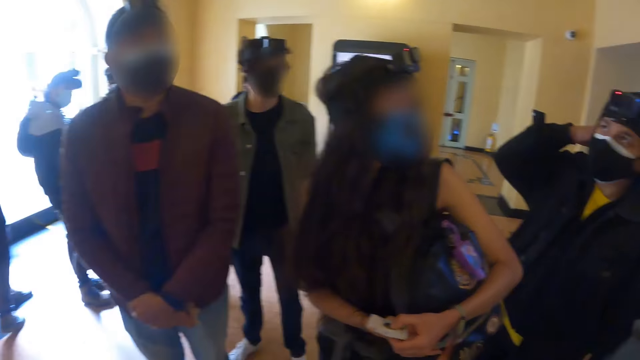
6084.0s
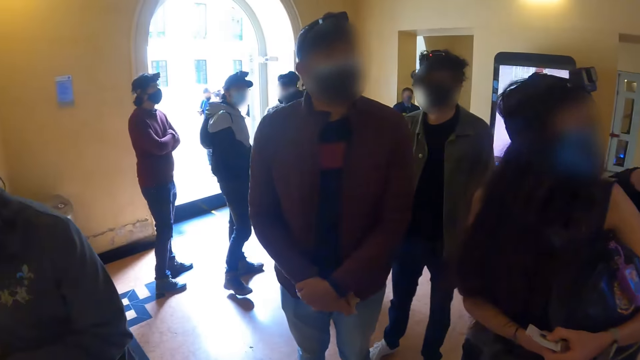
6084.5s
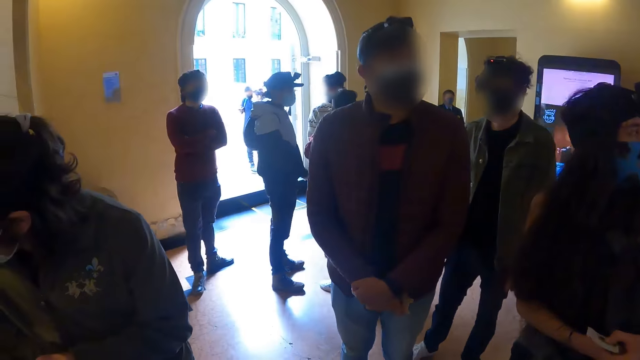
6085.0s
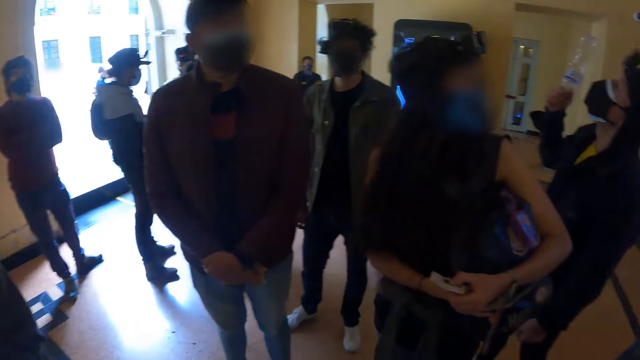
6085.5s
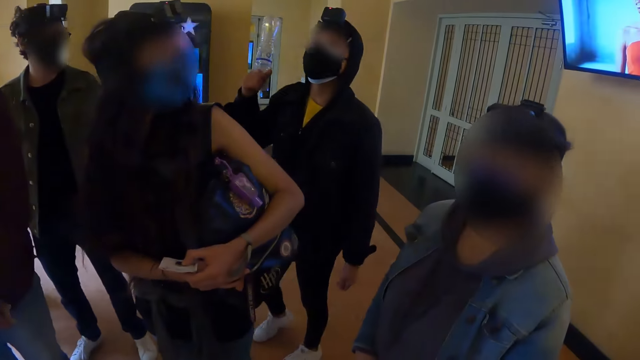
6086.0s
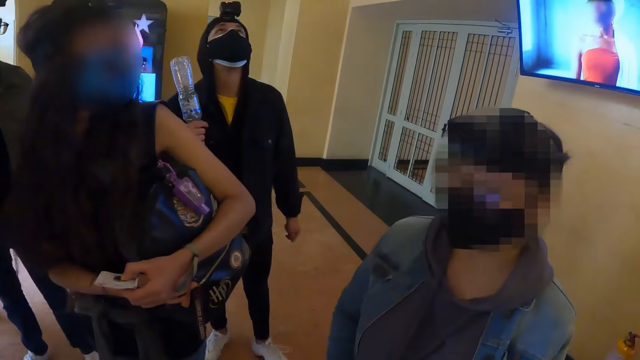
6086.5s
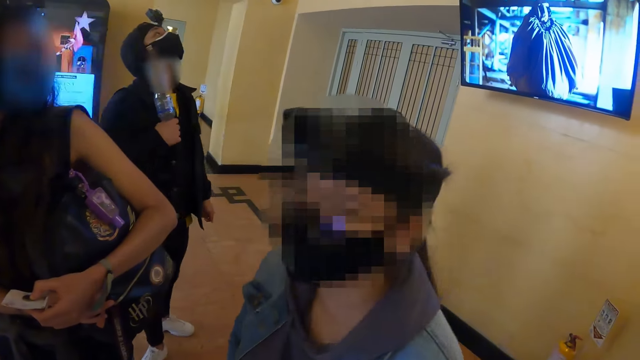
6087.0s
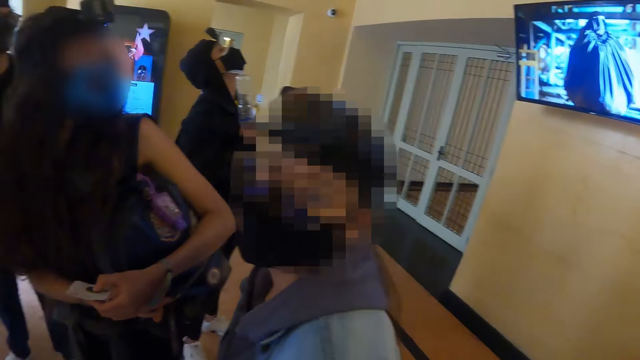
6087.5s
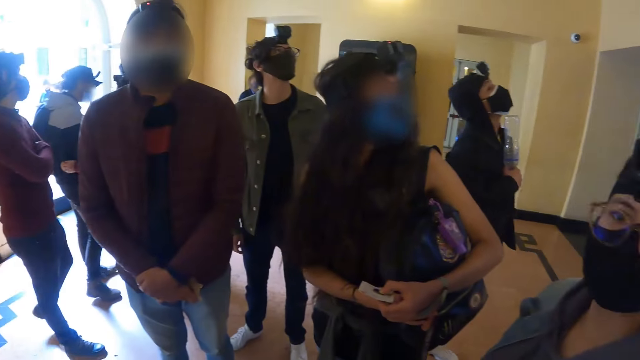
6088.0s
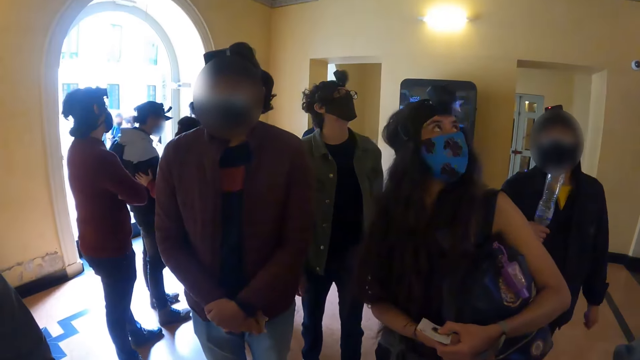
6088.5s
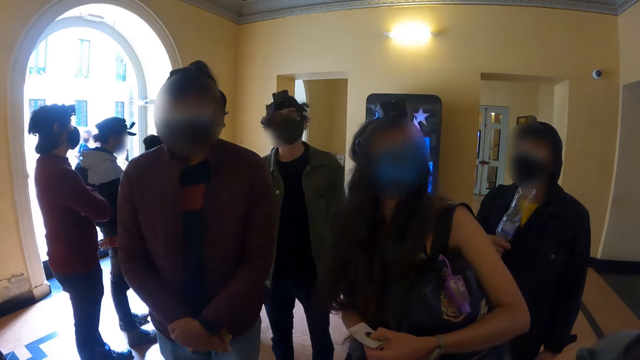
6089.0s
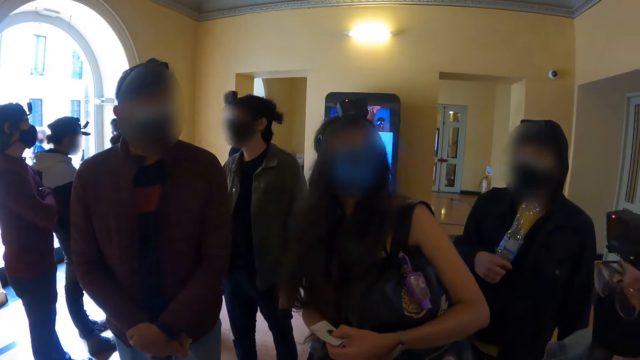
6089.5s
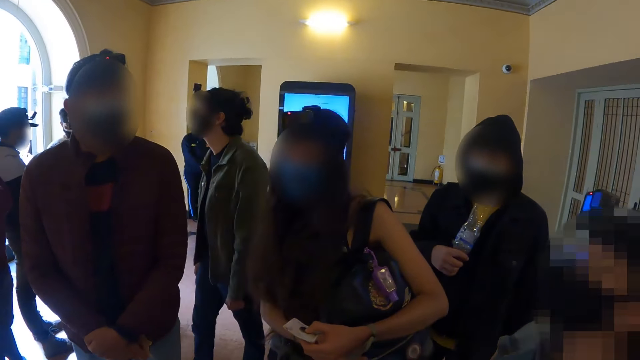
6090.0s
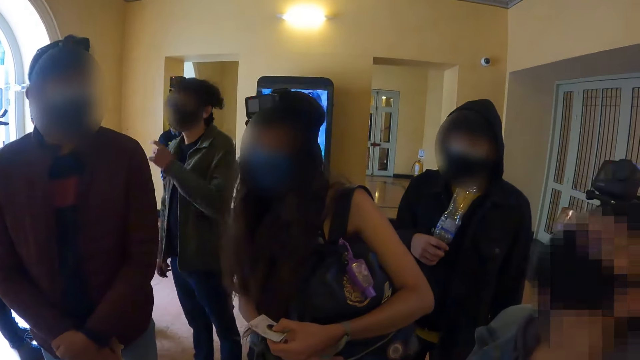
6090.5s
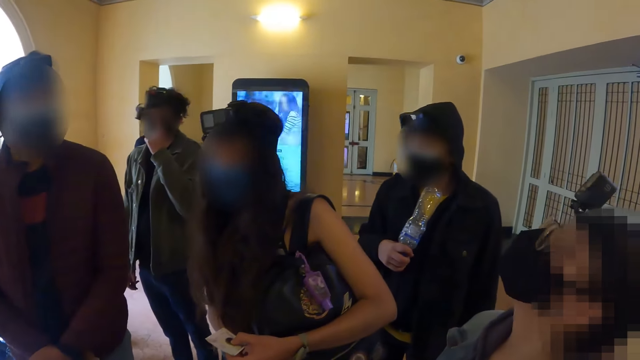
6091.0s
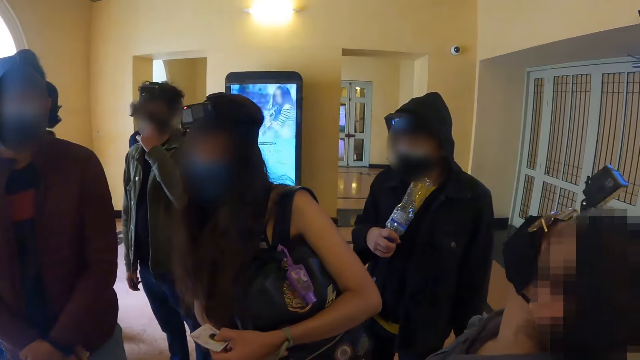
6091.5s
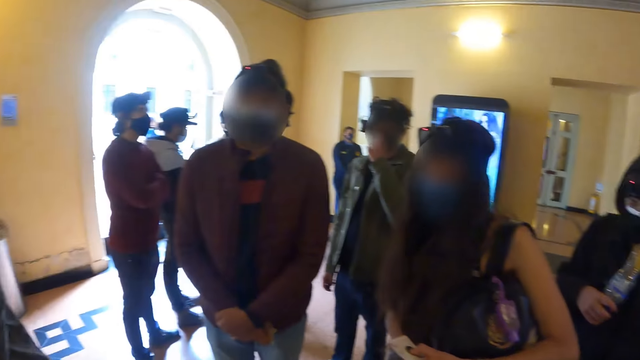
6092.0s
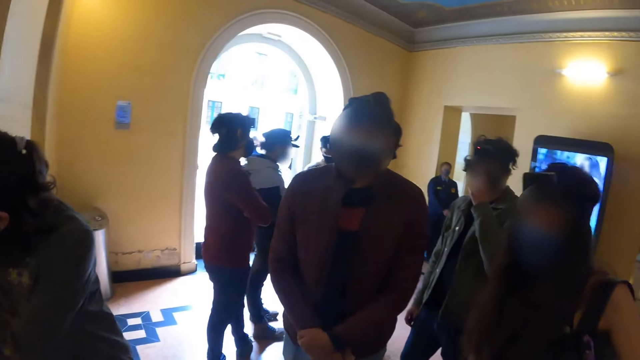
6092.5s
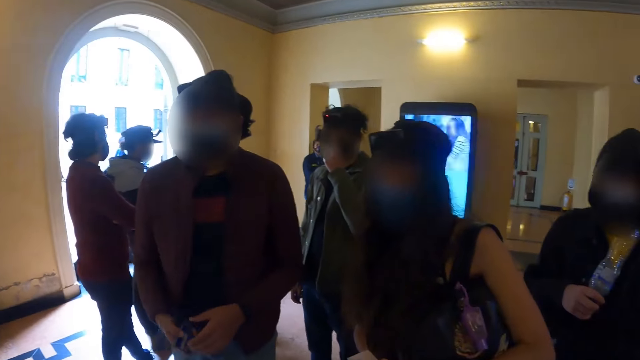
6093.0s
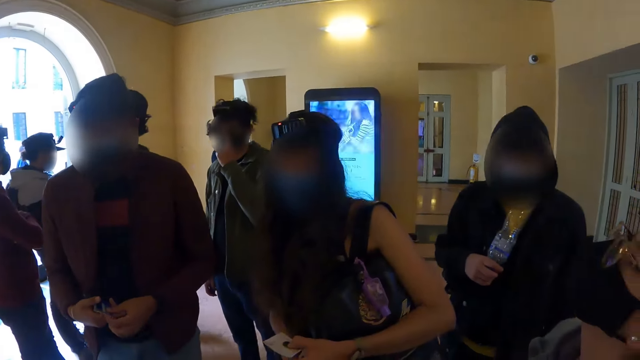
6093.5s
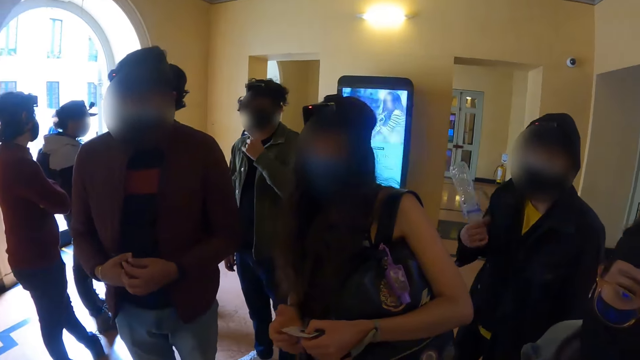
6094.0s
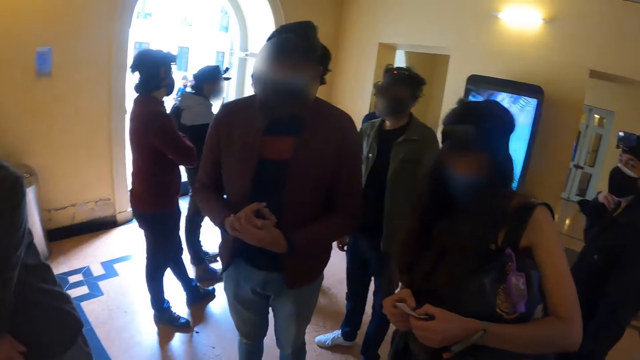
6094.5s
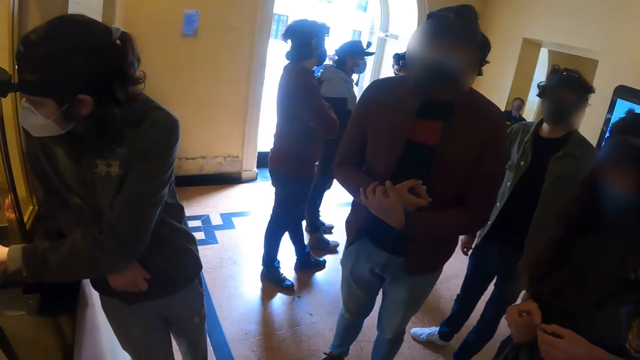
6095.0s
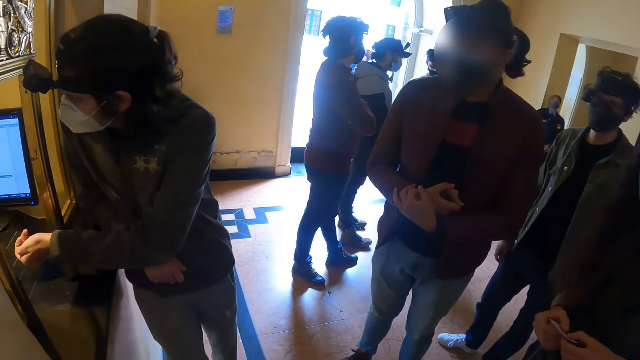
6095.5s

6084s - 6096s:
A woman looks at the roof top.

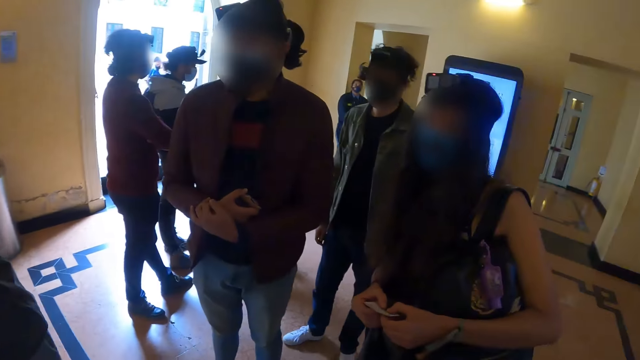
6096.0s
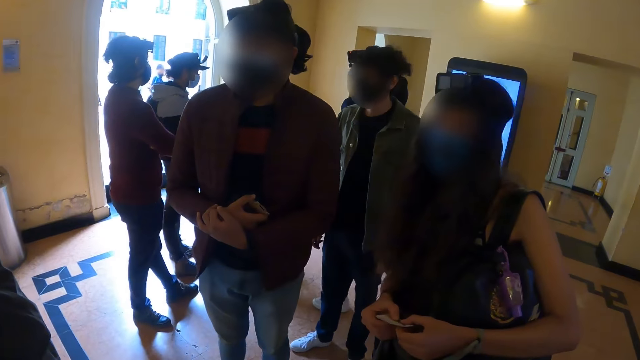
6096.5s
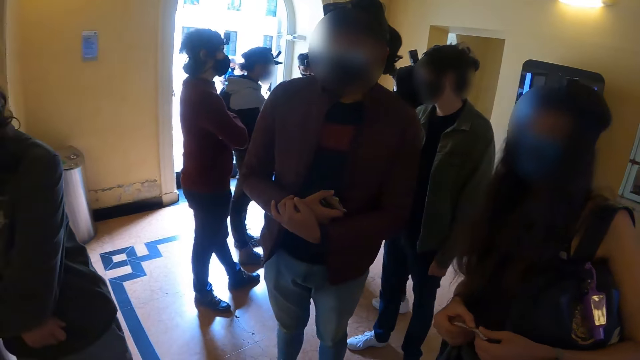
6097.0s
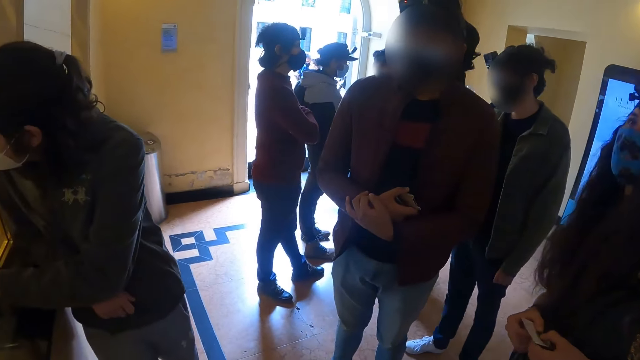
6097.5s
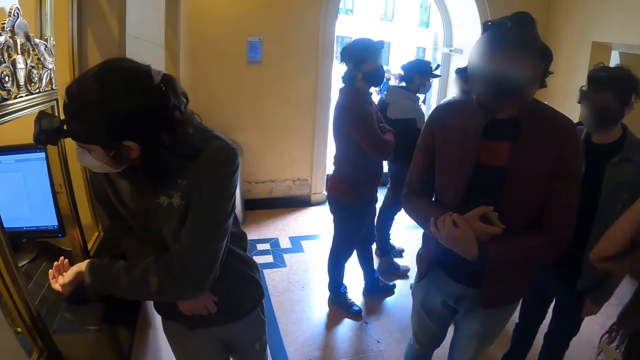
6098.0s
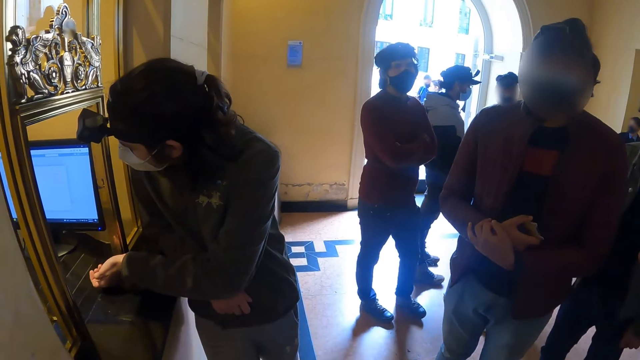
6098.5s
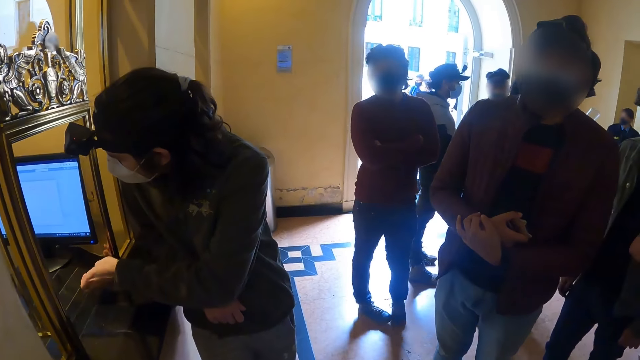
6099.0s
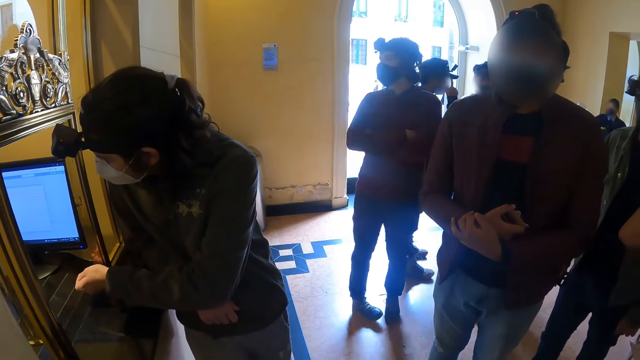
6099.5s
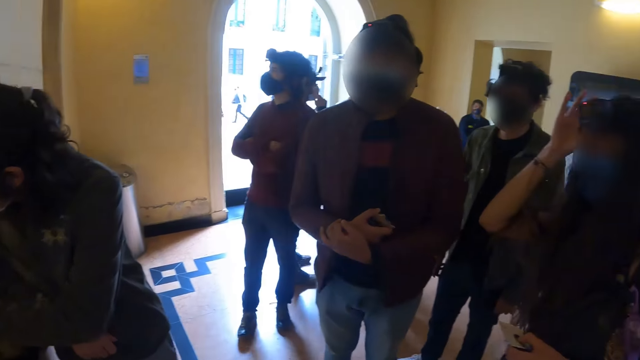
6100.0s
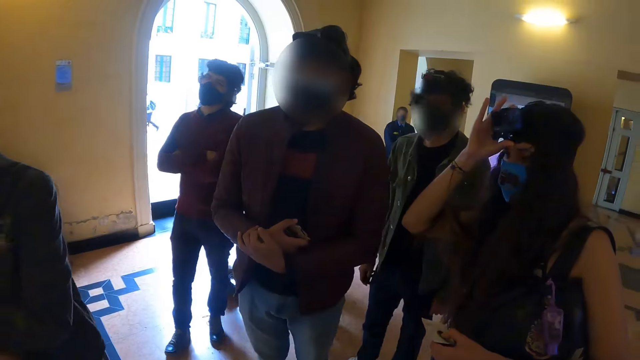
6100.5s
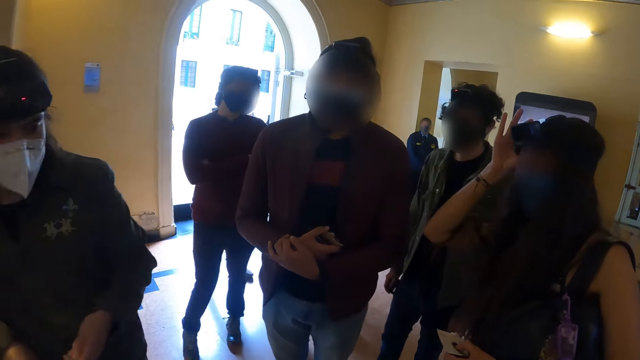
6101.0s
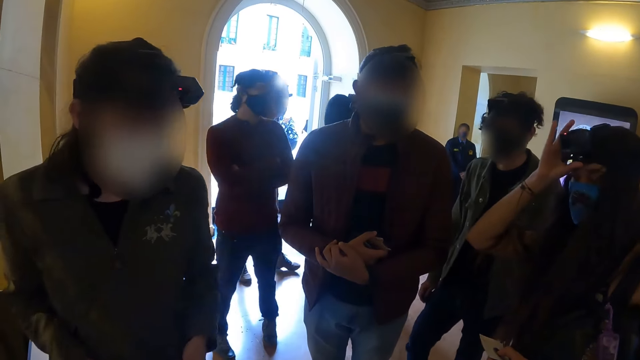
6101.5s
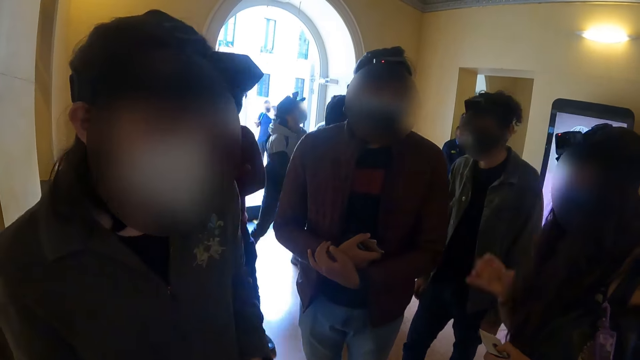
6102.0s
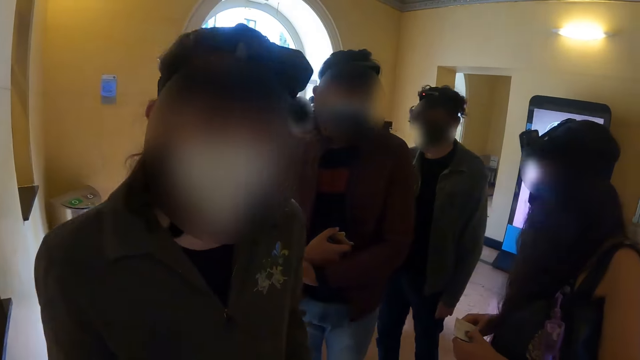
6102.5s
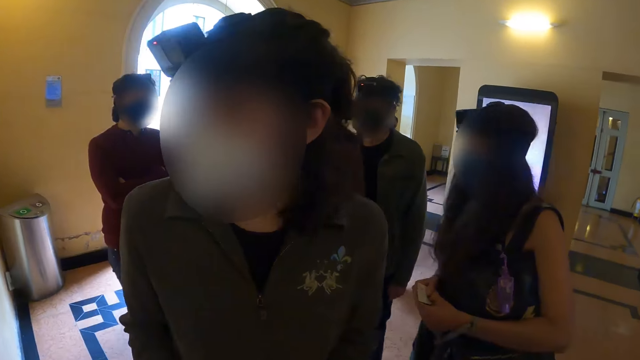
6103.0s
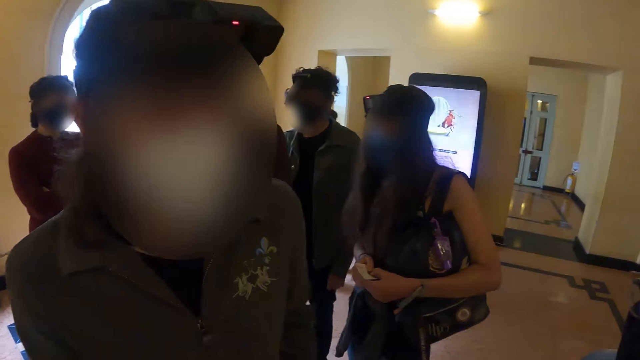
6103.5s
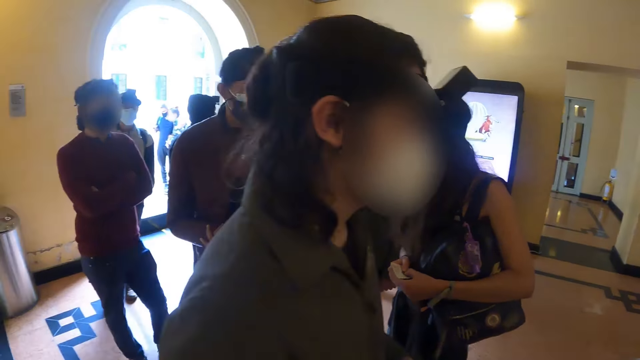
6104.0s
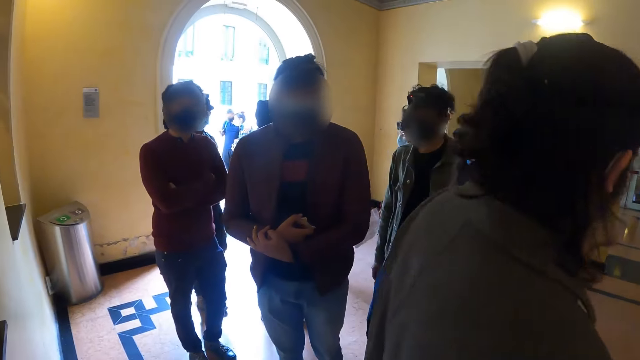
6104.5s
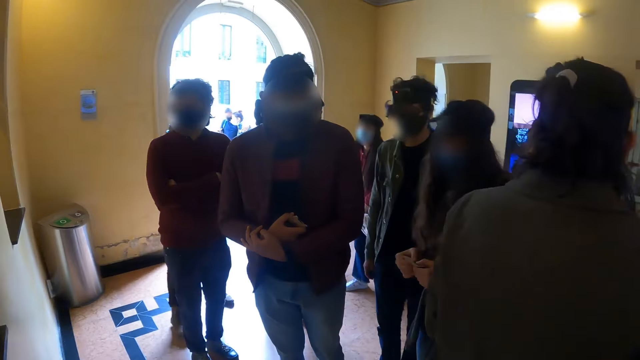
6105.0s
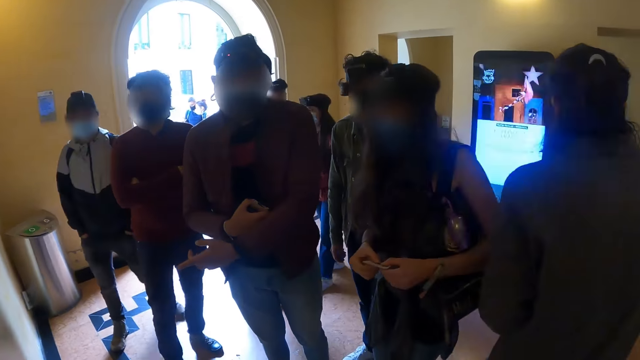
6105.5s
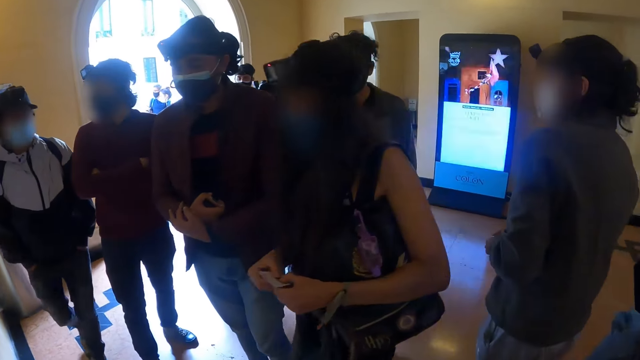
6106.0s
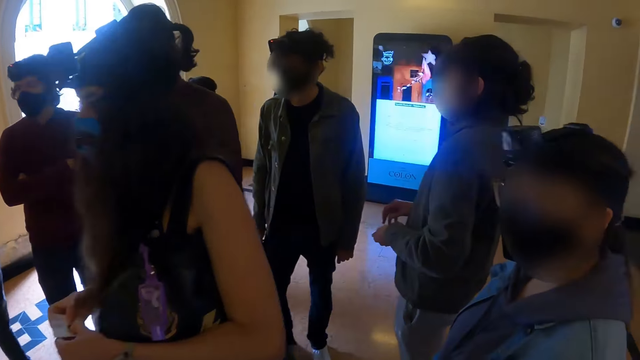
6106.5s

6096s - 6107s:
A man converses with a cashier.
